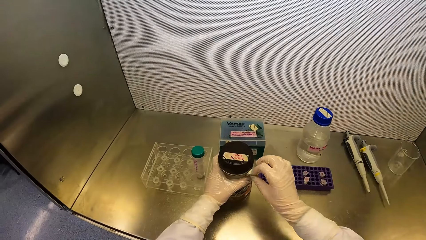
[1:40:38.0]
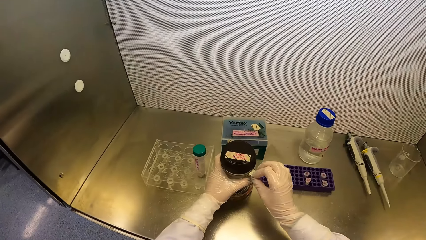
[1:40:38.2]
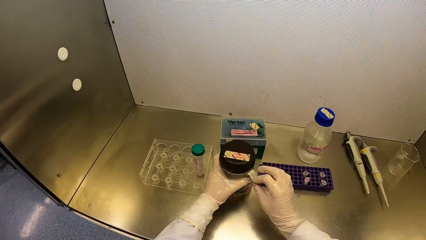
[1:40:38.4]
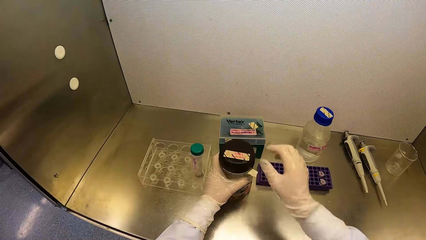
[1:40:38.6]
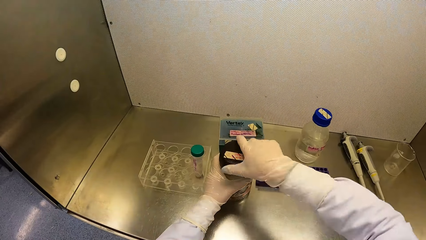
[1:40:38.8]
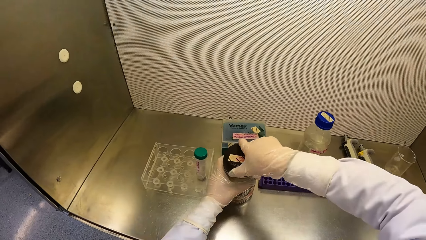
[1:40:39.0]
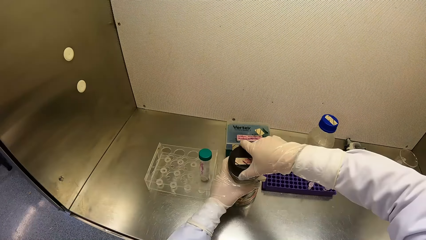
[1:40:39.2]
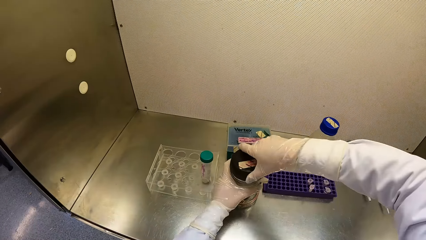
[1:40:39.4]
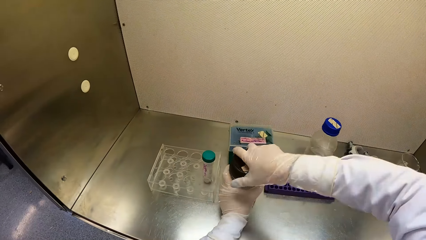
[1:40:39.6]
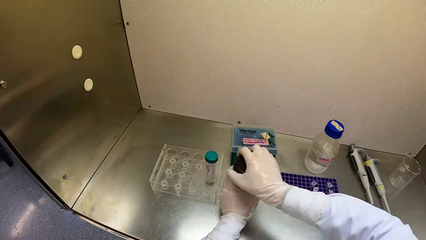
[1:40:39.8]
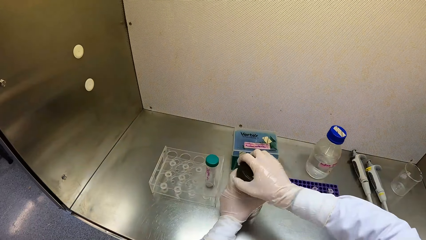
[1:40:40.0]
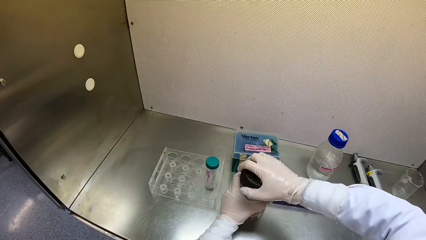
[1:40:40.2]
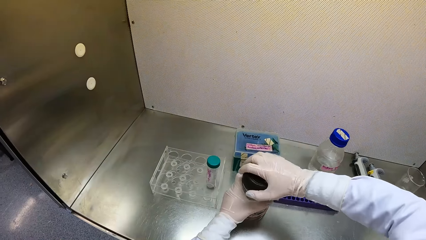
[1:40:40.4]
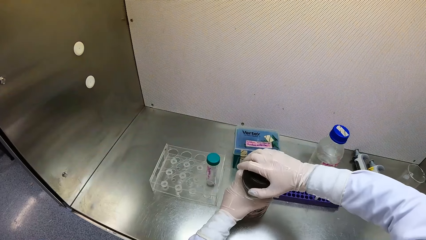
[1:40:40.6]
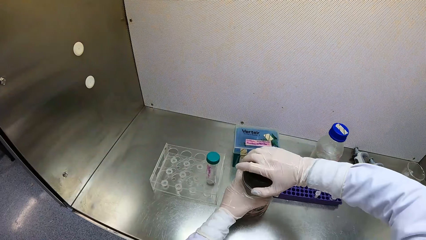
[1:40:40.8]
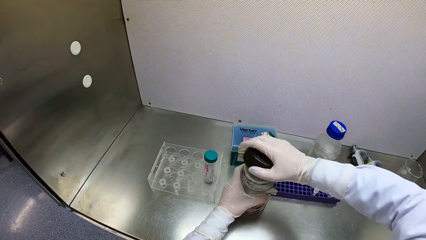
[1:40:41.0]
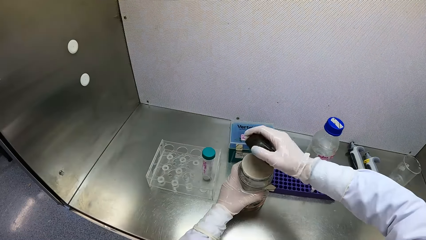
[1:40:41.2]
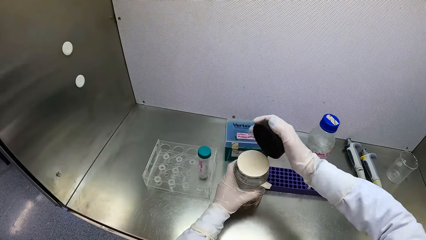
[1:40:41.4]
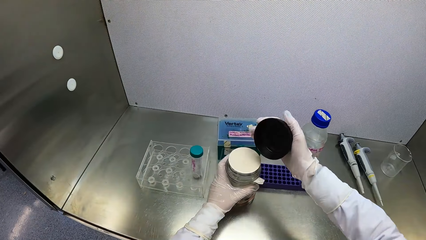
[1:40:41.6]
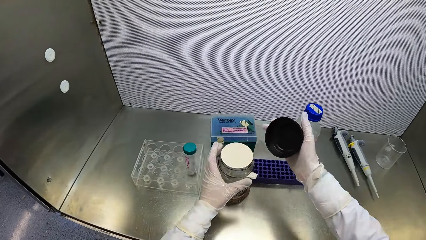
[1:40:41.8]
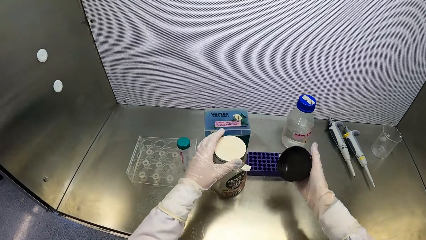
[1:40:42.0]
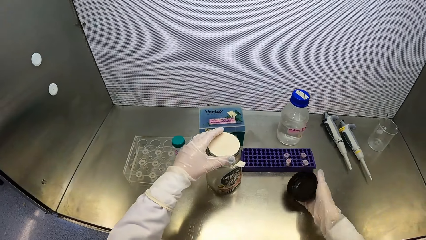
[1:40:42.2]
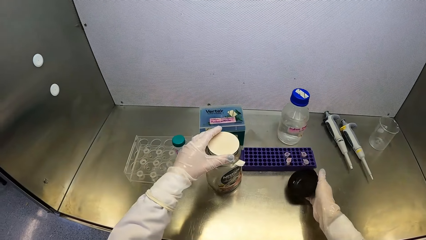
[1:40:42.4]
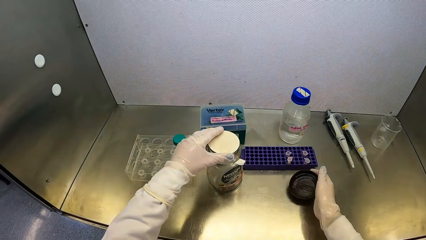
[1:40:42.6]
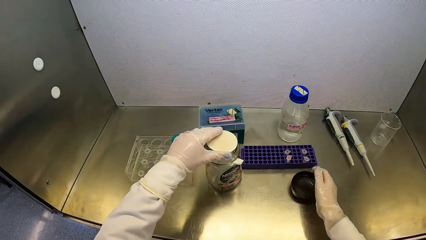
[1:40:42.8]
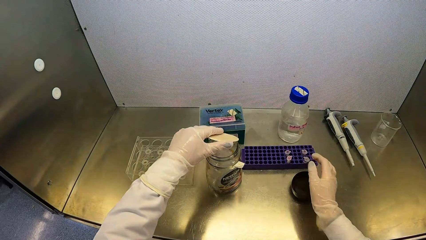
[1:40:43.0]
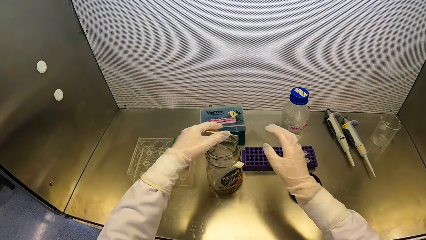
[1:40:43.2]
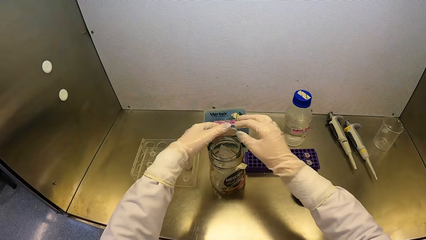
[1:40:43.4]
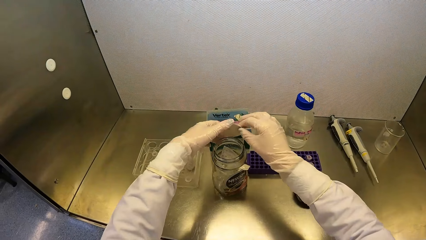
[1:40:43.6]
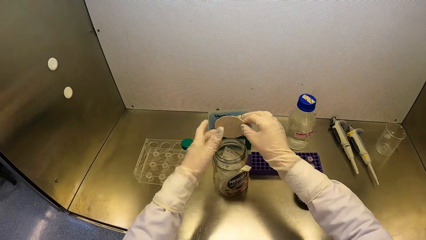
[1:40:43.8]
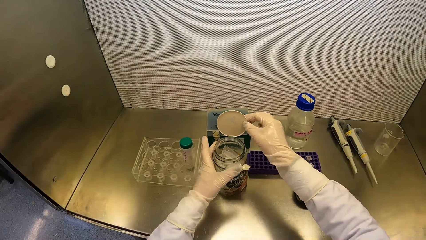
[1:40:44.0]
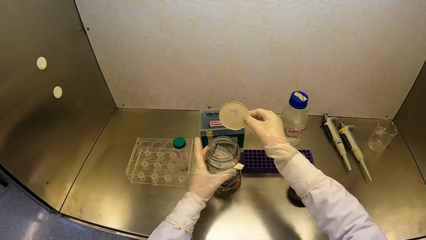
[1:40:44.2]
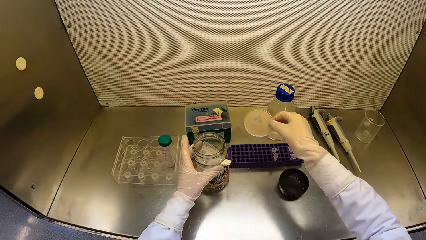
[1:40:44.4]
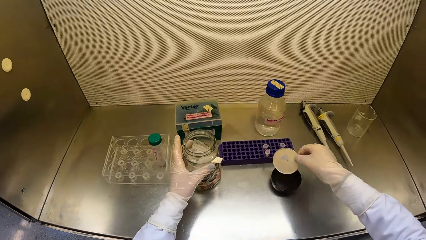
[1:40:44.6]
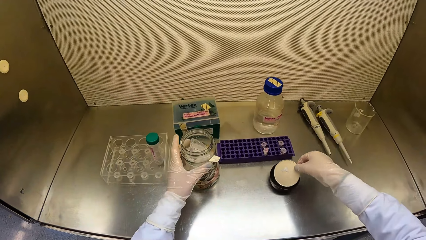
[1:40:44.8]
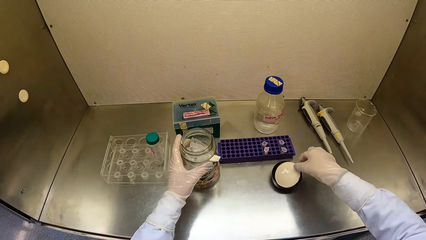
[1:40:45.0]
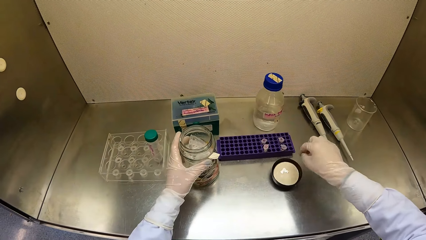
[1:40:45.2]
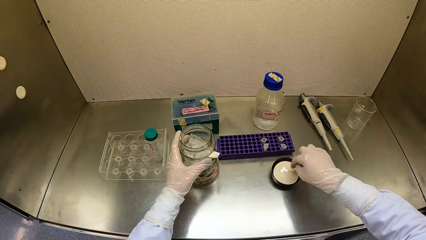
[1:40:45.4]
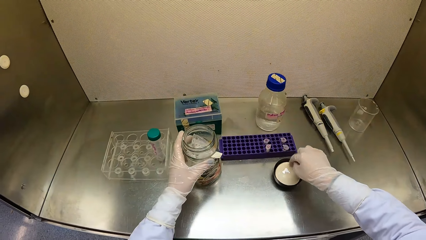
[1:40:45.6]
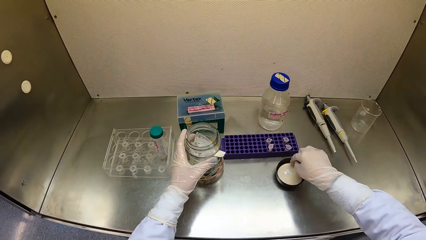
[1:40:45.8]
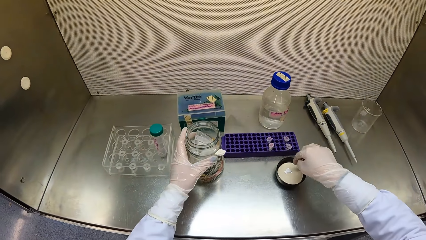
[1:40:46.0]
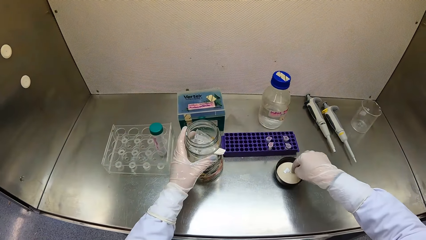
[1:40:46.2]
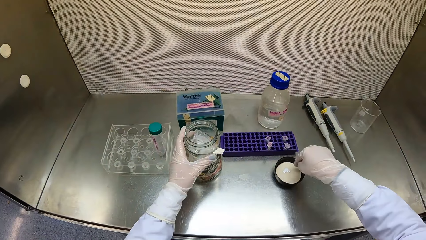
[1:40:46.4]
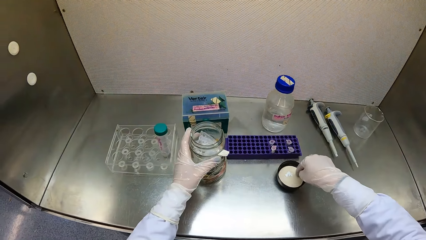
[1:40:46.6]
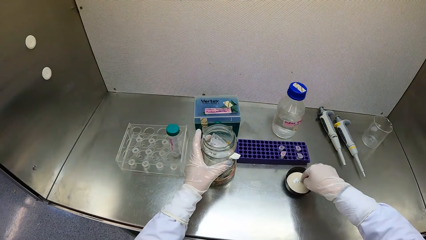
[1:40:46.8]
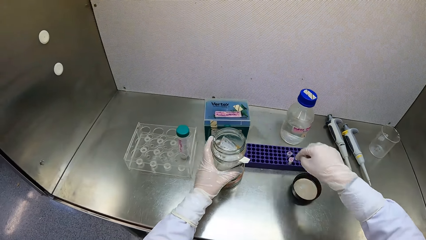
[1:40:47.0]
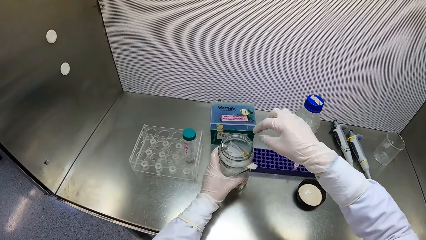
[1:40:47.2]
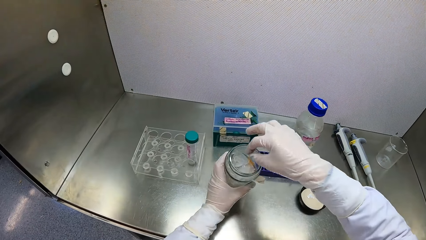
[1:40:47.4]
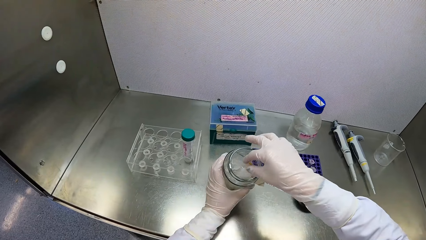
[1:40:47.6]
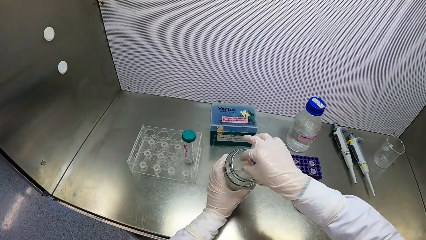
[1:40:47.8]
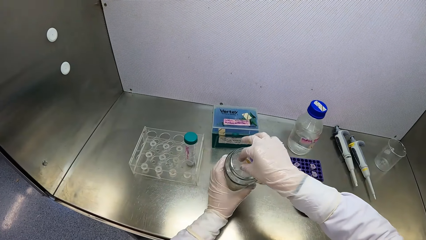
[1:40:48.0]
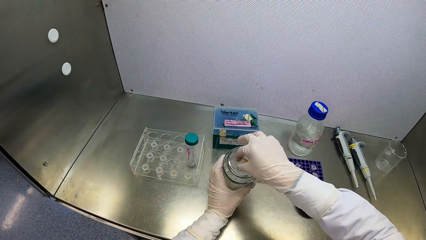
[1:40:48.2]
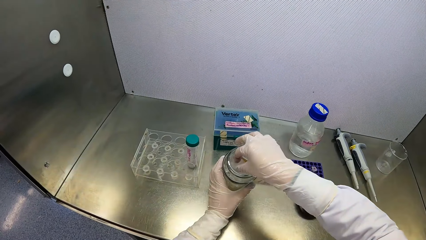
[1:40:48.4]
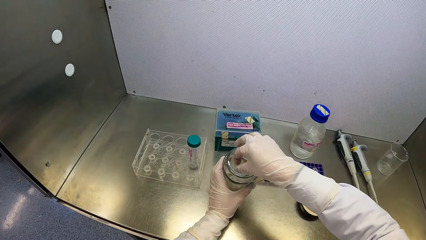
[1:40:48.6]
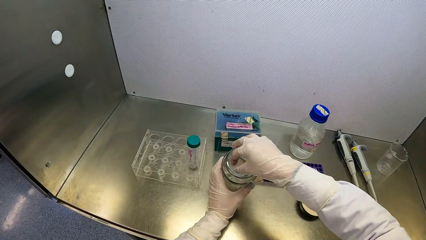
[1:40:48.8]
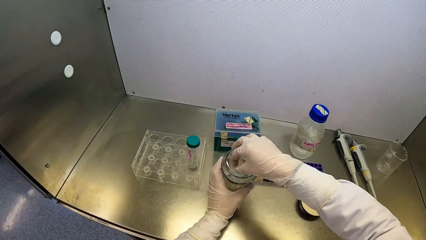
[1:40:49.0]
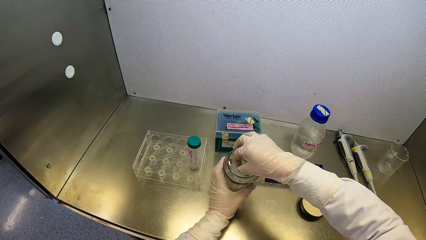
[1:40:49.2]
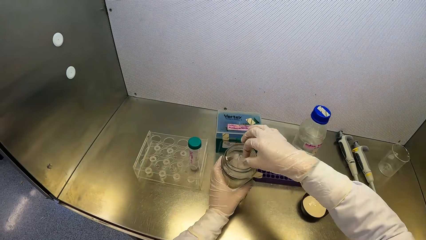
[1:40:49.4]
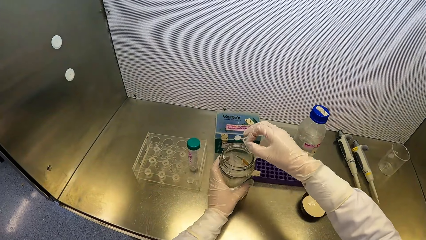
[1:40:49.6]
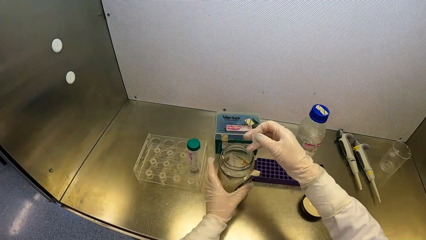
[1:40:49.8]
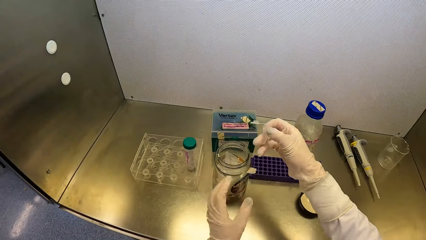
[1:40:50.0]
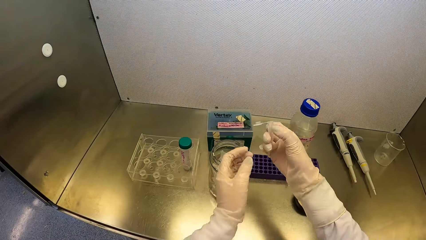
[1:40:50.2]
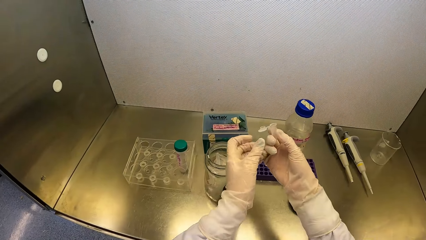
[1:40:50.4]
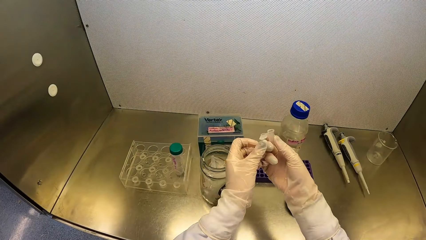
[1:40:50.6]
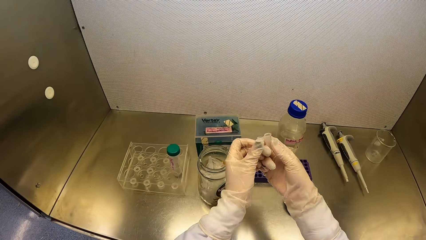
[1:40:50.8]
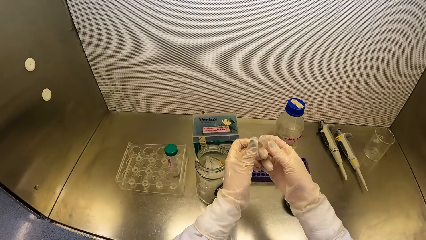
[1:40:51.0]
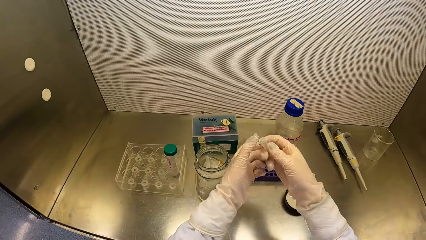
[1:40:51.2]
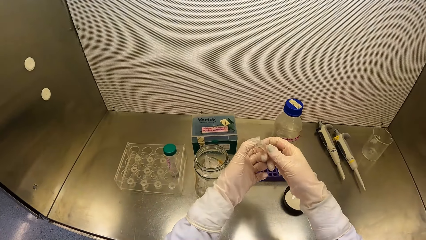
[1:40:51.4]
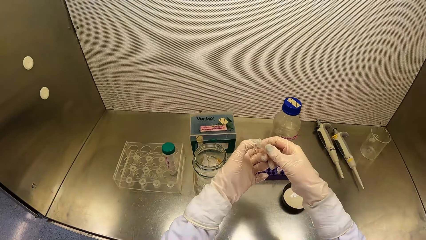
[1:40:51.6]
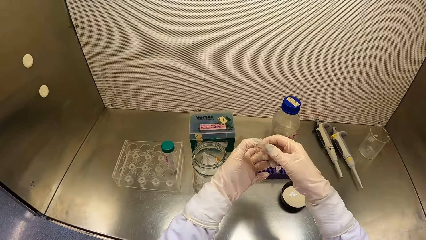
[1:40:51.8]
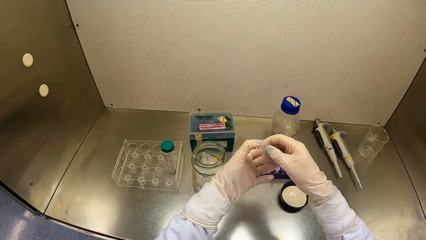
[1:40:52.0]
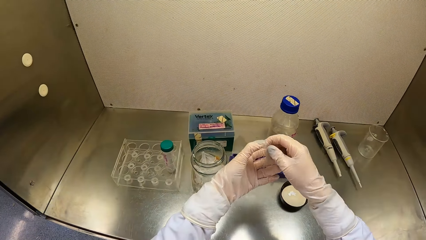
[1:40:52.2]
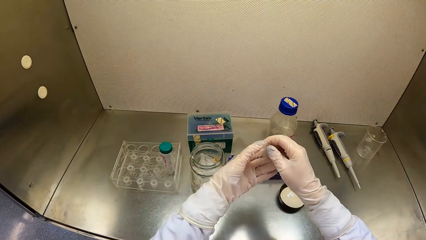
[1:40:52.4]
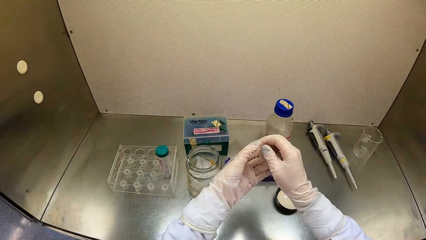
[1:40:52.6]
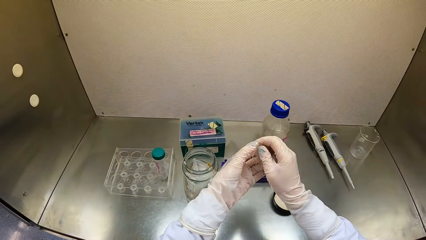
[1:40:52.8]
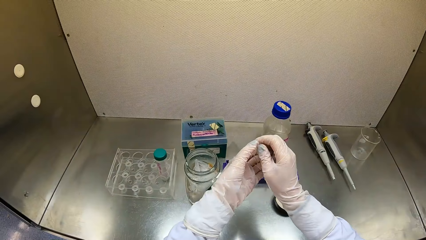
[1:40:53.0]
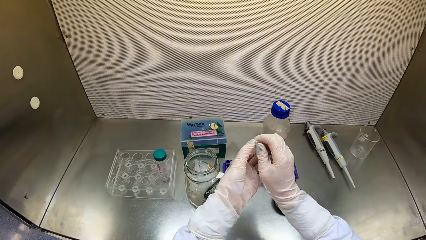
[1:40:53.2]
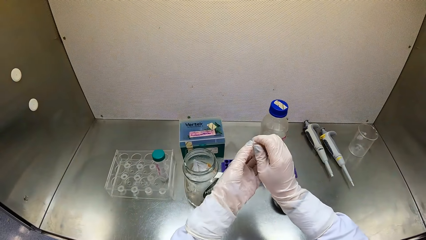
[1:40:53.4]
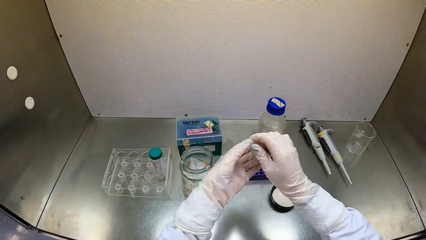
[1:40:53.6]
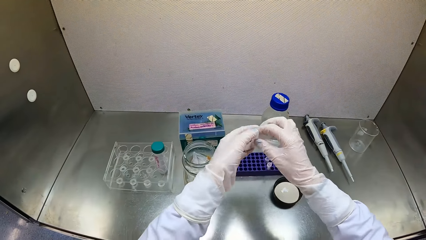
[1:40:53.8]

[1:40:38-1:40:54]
The camera wearer adjusts a paper seal on the jar of microtubes with his right hand. He loosens the cover of the jar of microtubes with his right hand. He opens the jar of microtubes with his right hand. He places the cover of the jar of microtubes on the metal surface with his right hand. He opens the lid of the jar of microtubes with his left hand. He takes off the lid of the jar of microtubes with his right hand. He holds the jar of microtubes with his left hand. He places the lid of the jar of microtubes in the cover of the jar of microtubes with his right hand. He pushes the lid of the jar of microtubes into the cover of the jar of microtubes with his right hand. He touches the lid with a finger. He picks a microtube or test tube from the jar of microtubes with his right hand. He closes the lid of the microtube with his left hand. He holds the test tube with both hands.
